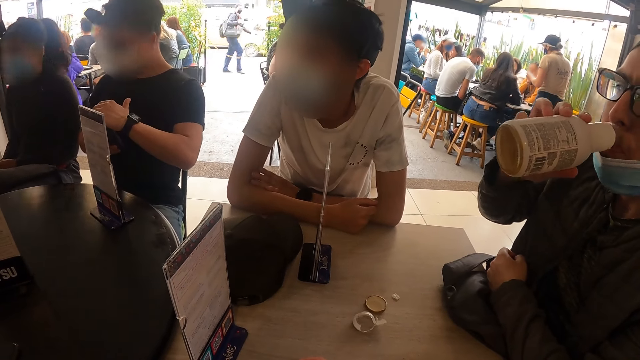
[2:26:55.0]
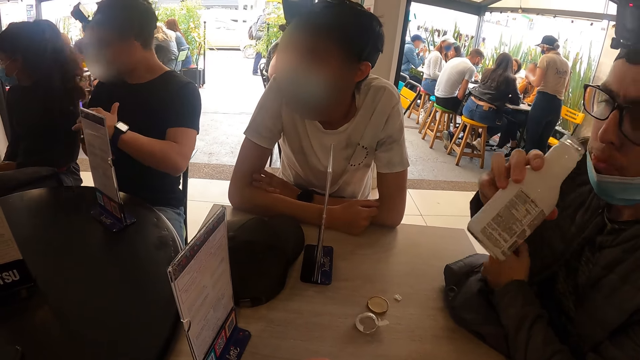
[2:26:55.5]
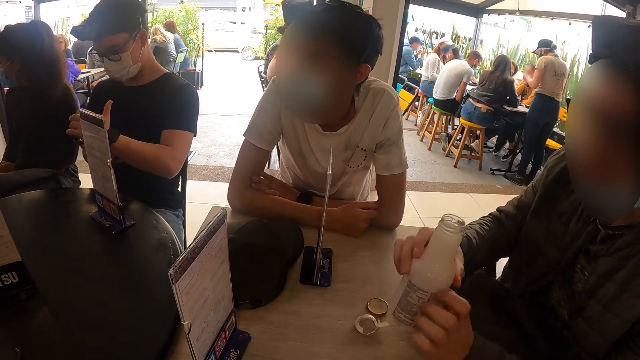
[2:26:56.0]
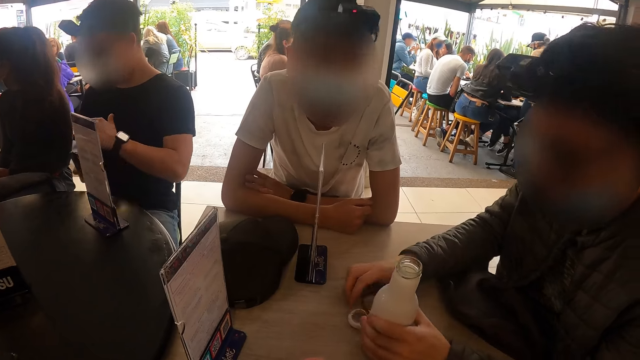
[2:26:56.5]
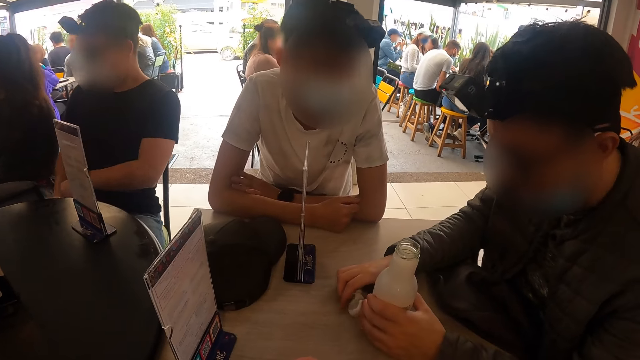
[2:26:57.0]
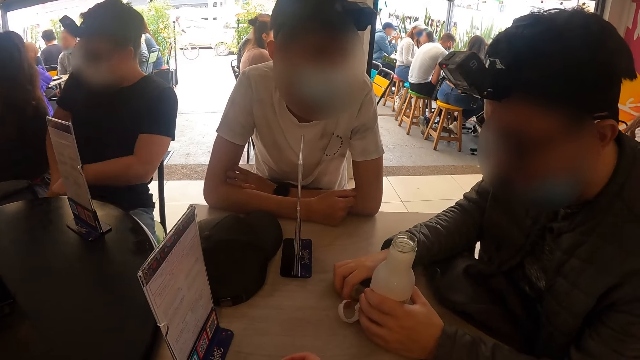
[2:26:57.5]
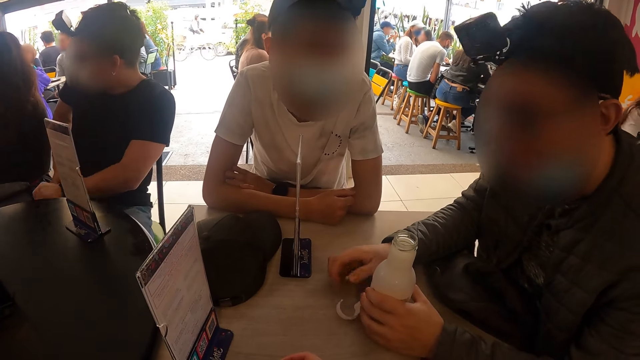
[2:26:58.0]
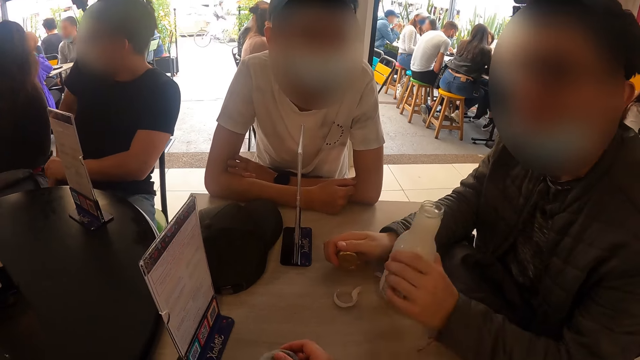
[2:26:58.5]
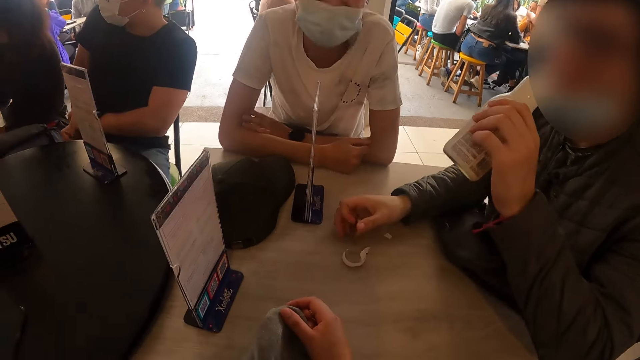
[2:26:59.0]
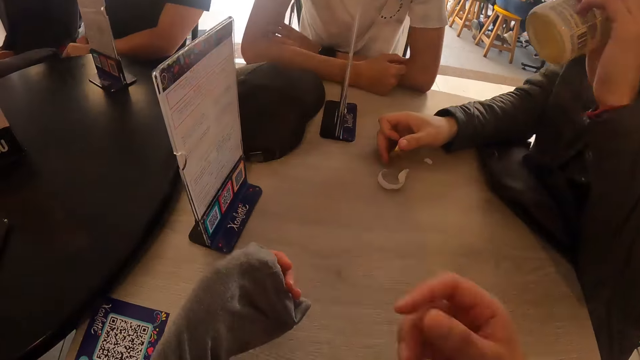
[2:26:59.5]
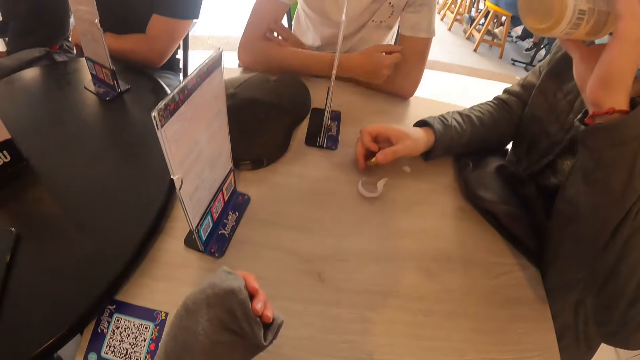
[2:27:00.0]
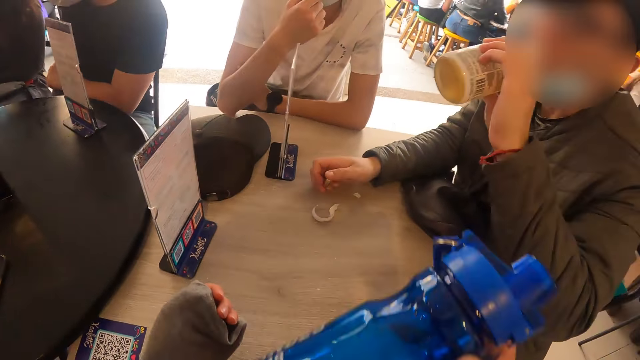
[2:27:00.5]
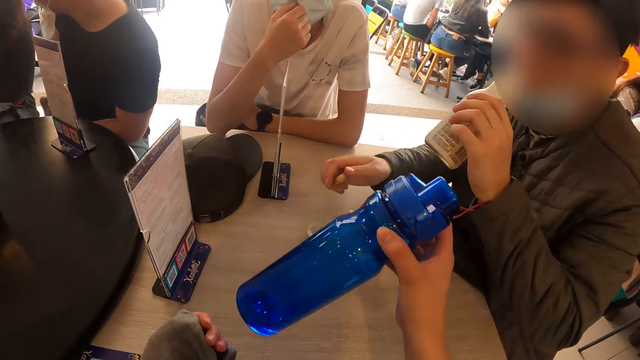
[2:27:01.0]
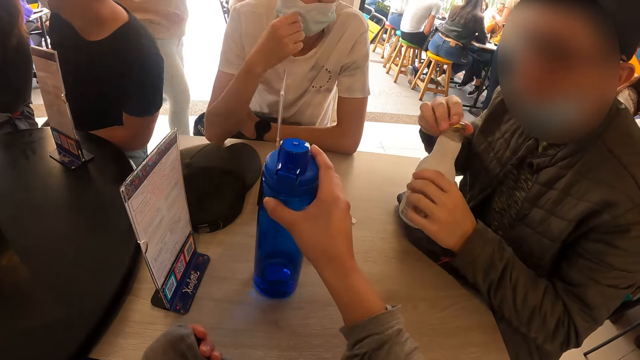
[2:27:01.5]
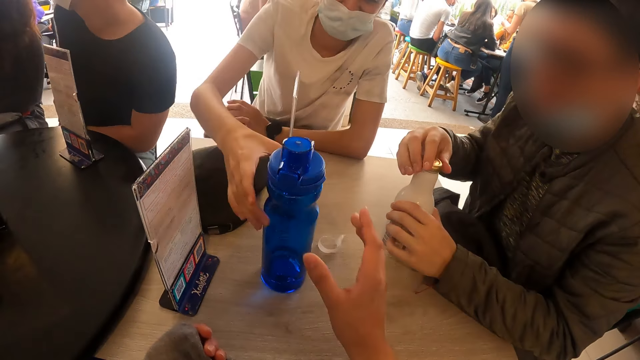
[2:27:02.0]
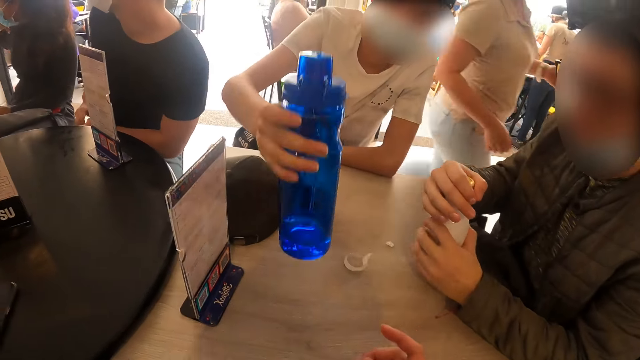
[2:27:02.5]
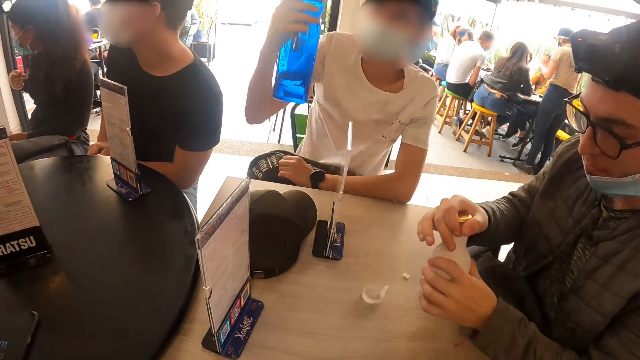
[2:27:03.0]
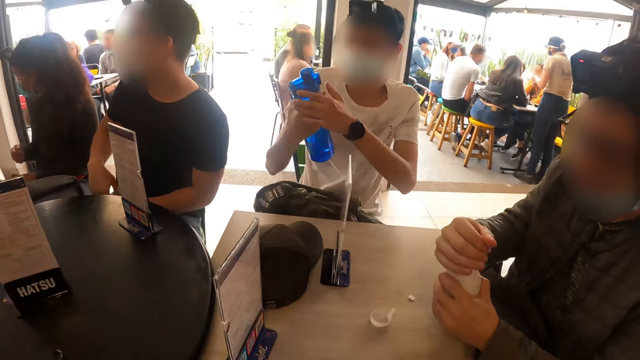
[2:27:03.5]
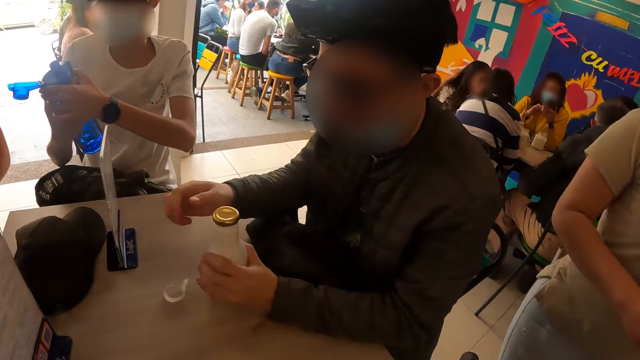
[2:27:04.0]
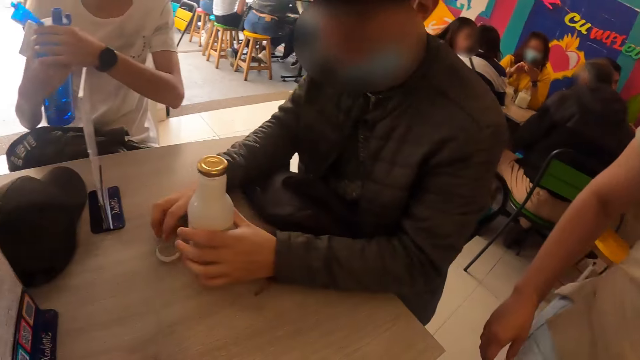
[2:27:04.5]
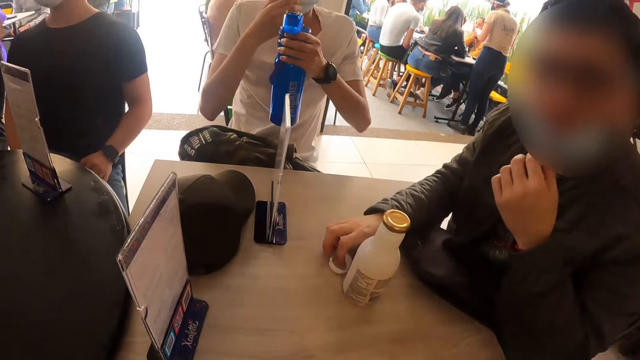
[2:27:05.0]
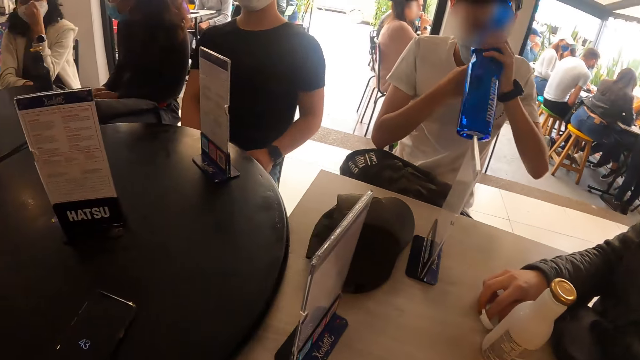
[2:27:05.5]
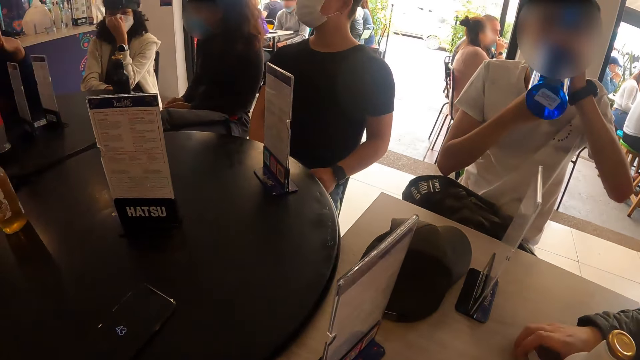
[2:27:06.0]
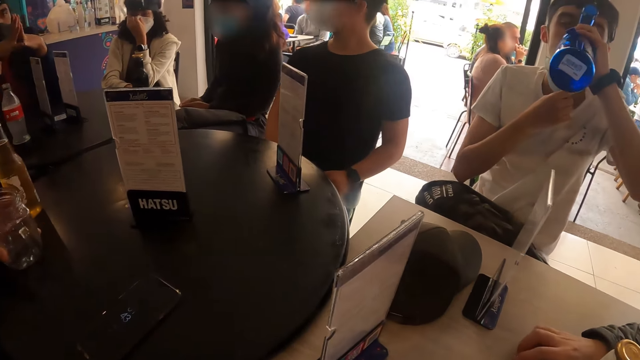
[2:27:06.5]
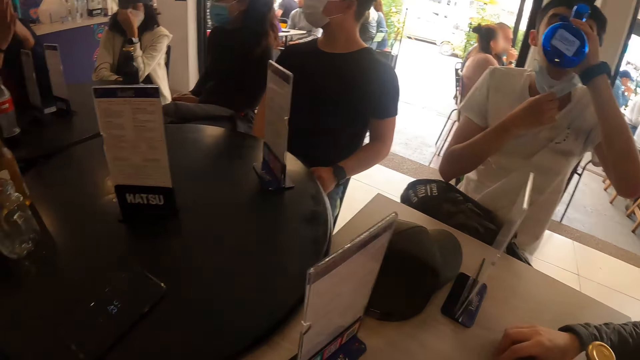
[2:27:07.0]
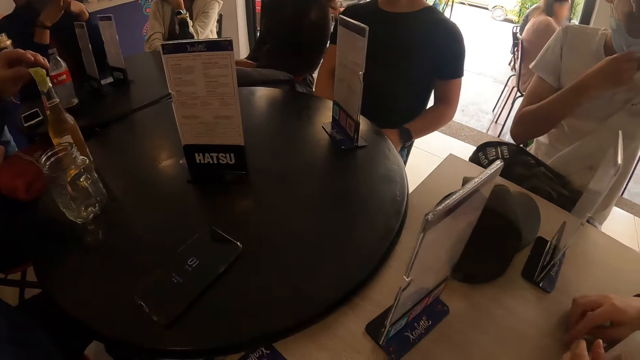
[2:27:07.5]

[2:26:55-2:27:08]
A man puts down the bottle. Another man places the phone in his right hand into his pocket. The first man takes the lid, and drinks from the bottled drink with his right hand. The camera wearer takes the bottle, and passes the water bottle to the first man. A third man covers the drink in his left hand with the cover in his right hand. A waiter walks towards the camera wearer. The camera wearer puts the bottle on the table. The first man collects the water bottle from the camera wearer with his right hand. He passes the water bottle from his right hand to his left hand. The third man moves a peeled plastic on the table with his right hand. The first man adjusts his facemask with his right hand, and drinks from the water bottle in his left hand.

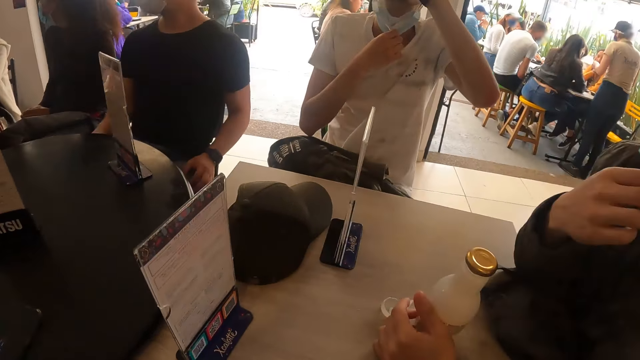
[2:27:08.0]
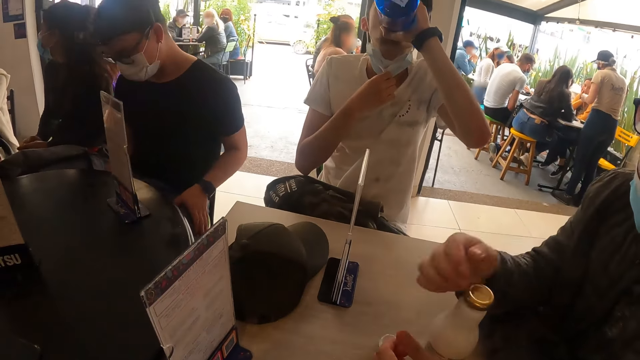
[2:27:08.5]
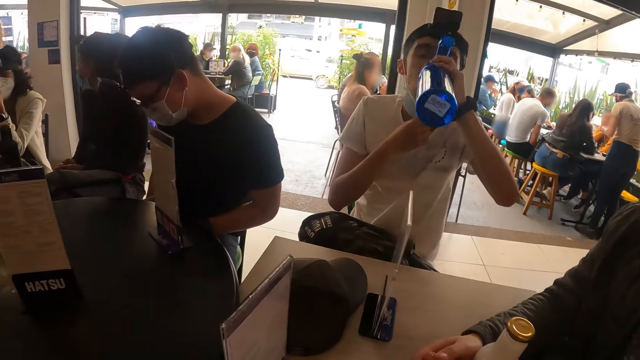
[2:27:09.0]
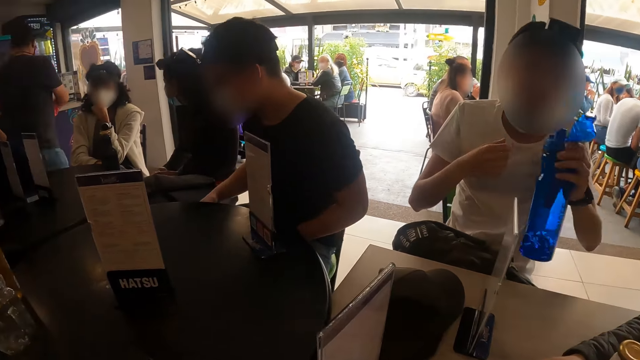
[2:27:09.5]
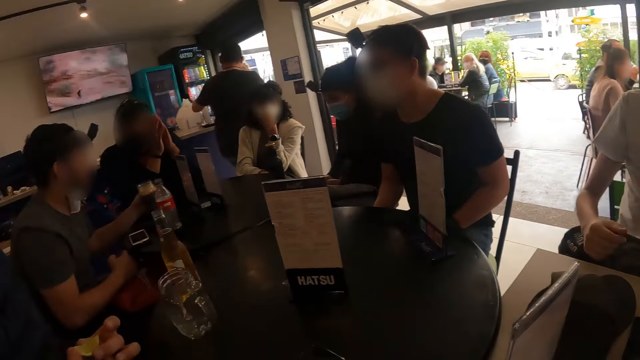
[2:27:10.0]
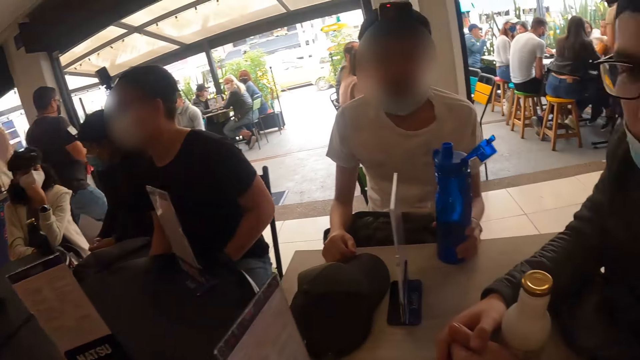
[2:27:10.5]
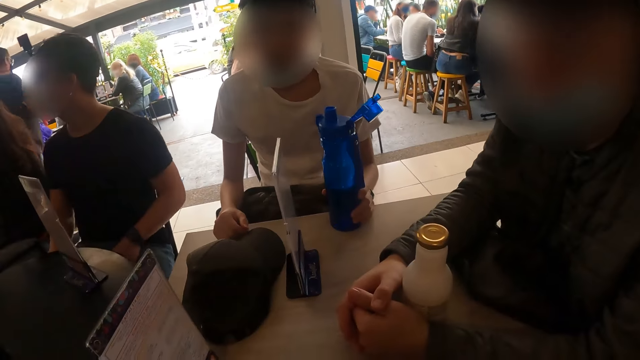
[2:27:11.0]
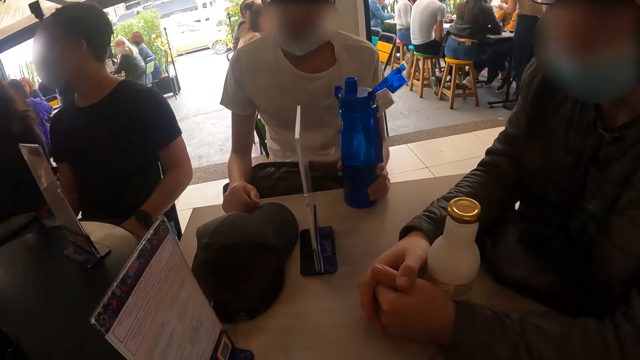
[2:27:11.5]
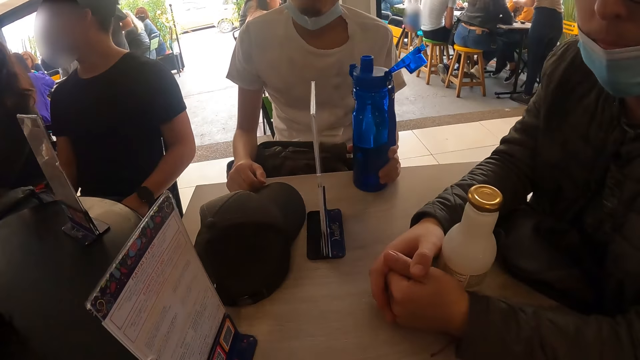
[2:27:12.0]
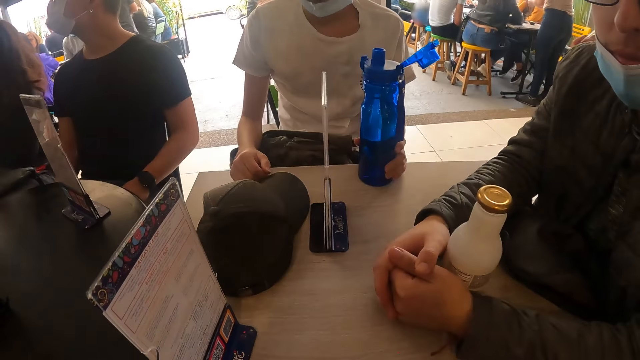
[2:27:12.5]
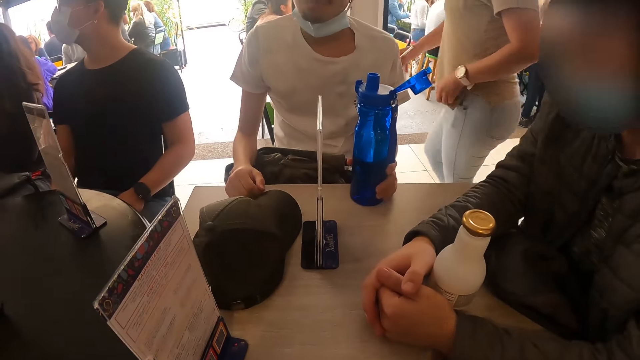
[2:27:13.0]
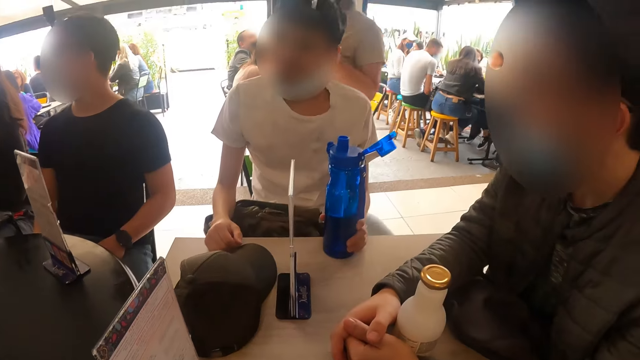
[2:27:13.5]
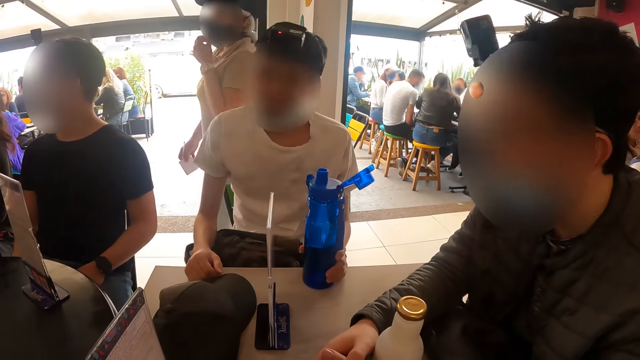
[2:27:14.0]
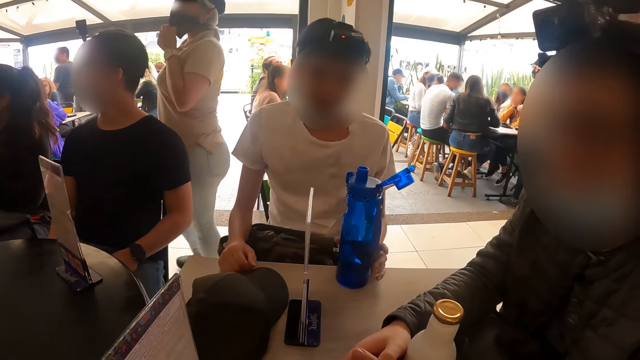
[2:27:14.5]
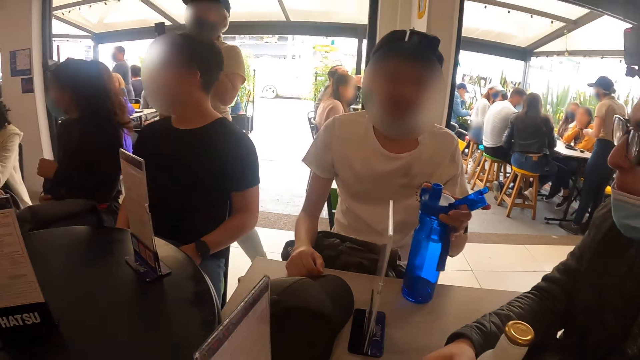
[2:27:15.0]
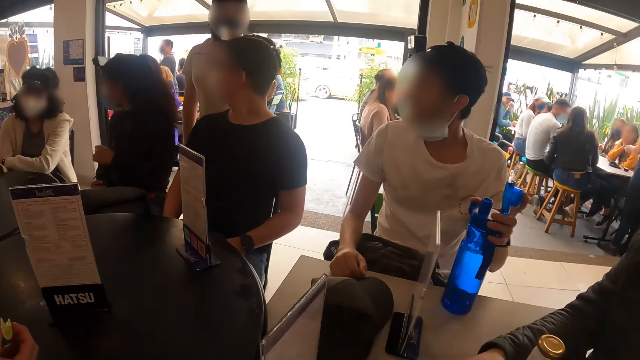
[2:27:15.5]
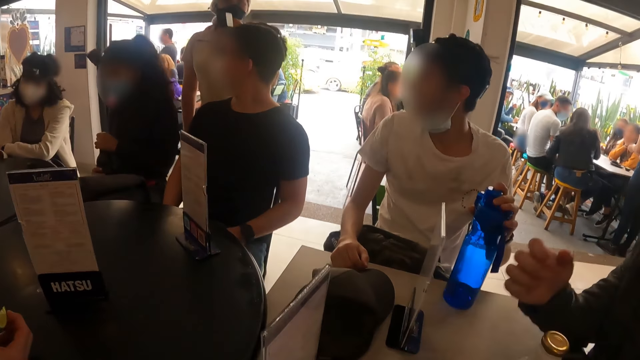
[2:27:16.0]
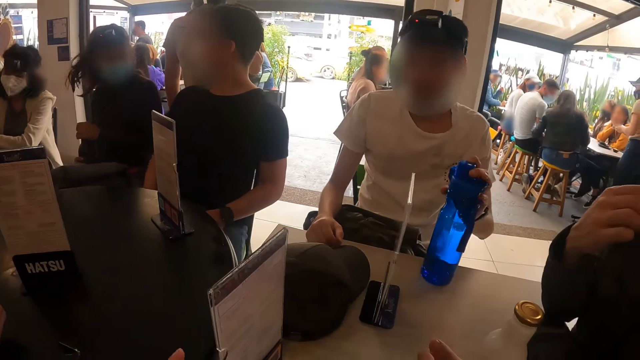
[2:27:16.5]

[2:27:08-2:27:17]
A man adjusts his facemask with his right hand. Another man places the bottle in his left hand on the table. A waiter adjusts her facemask with her right hand. The other man closes the water bottle on the table with his left hand.
